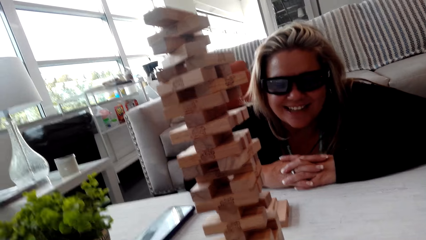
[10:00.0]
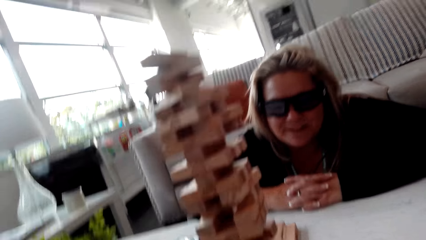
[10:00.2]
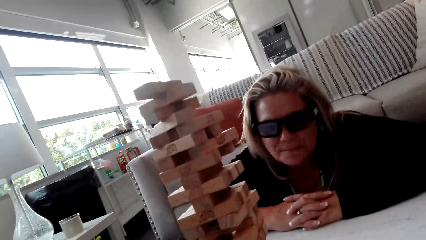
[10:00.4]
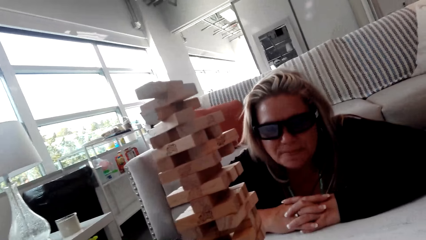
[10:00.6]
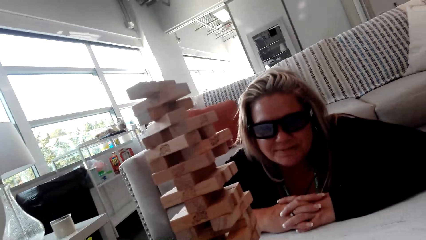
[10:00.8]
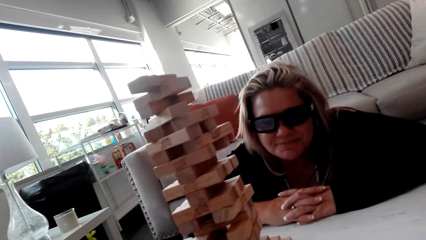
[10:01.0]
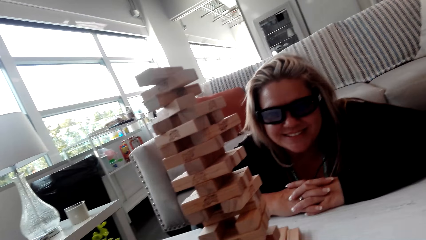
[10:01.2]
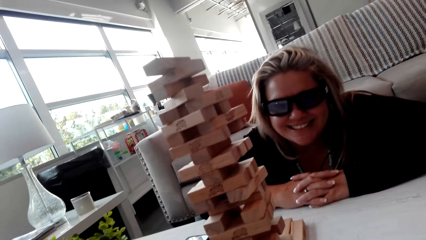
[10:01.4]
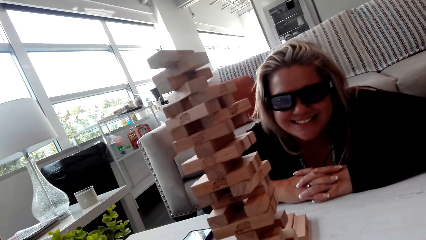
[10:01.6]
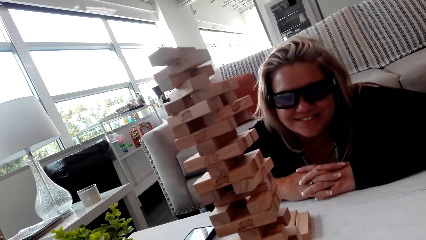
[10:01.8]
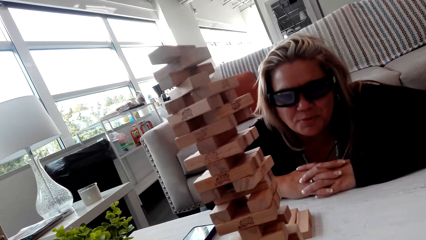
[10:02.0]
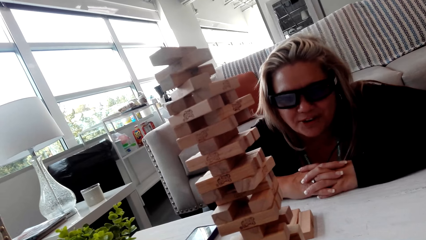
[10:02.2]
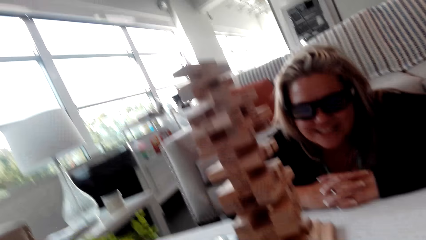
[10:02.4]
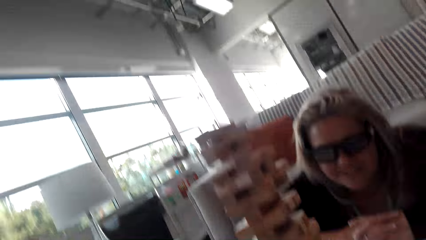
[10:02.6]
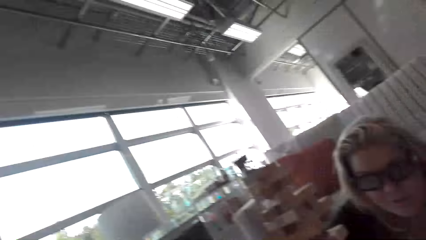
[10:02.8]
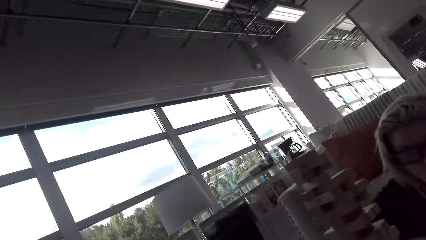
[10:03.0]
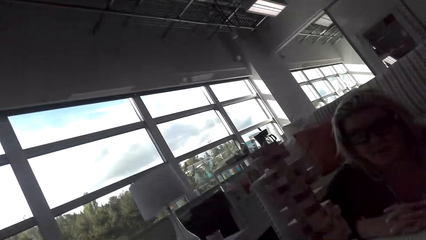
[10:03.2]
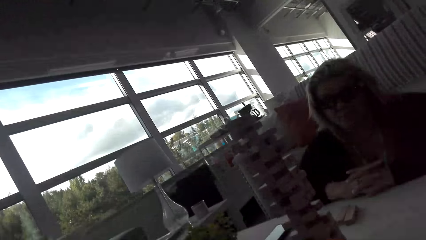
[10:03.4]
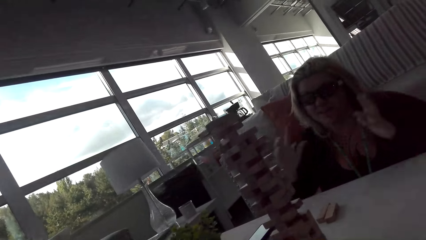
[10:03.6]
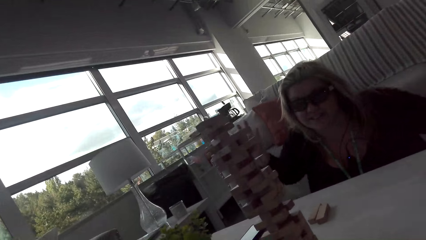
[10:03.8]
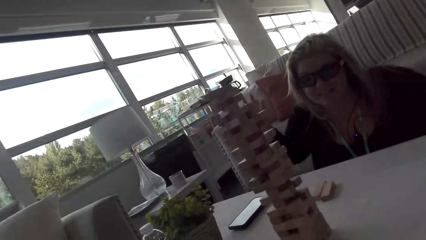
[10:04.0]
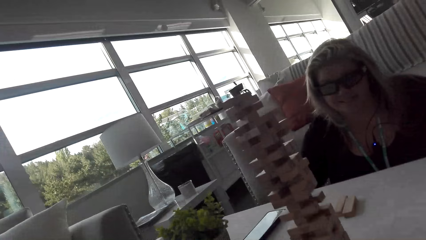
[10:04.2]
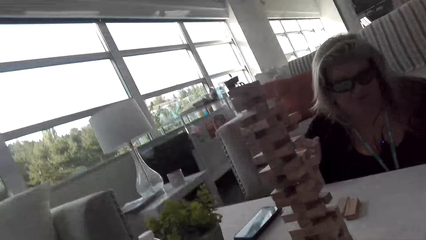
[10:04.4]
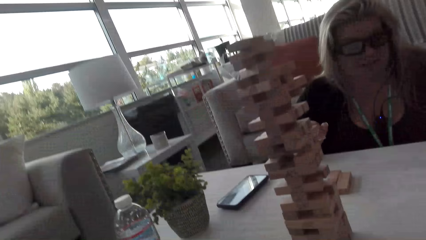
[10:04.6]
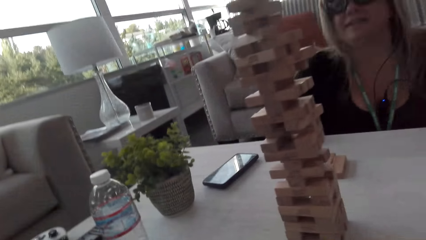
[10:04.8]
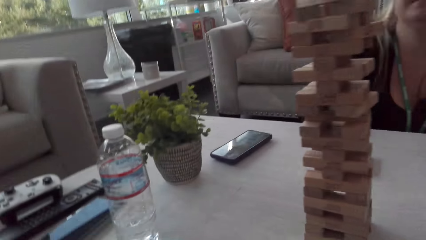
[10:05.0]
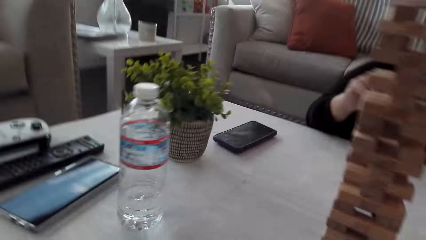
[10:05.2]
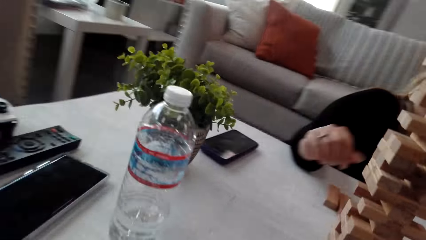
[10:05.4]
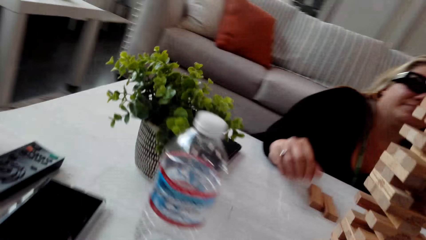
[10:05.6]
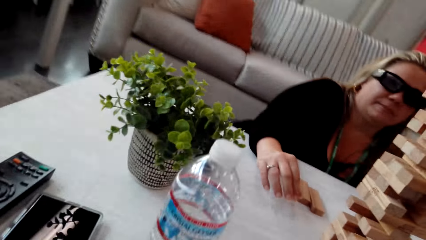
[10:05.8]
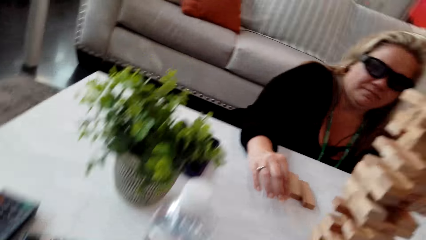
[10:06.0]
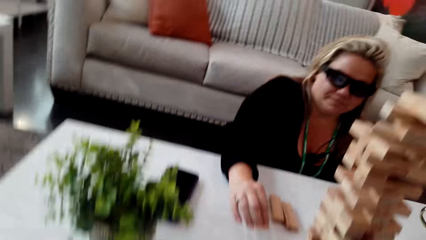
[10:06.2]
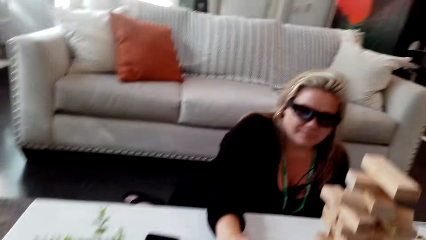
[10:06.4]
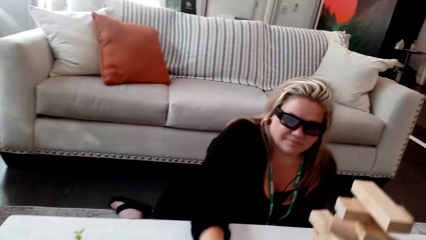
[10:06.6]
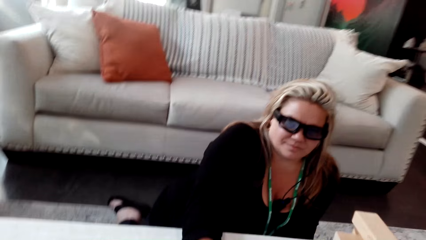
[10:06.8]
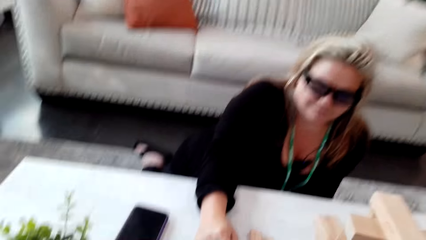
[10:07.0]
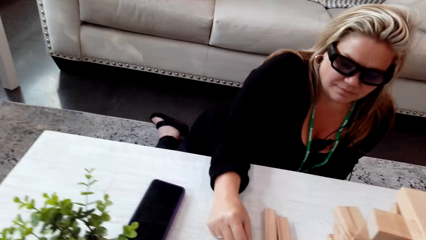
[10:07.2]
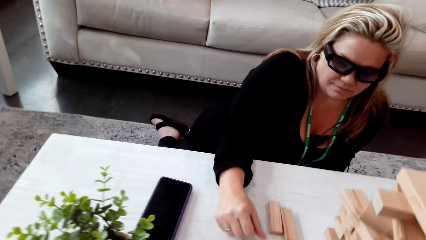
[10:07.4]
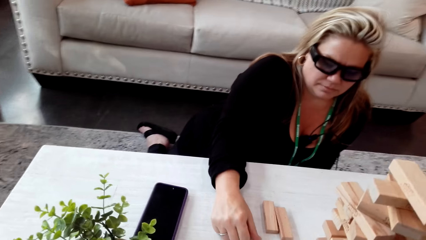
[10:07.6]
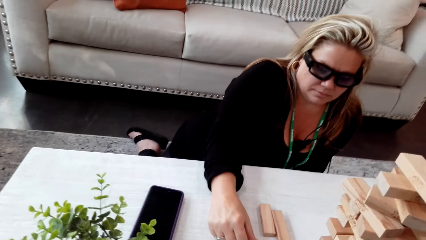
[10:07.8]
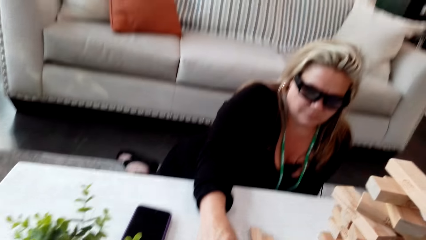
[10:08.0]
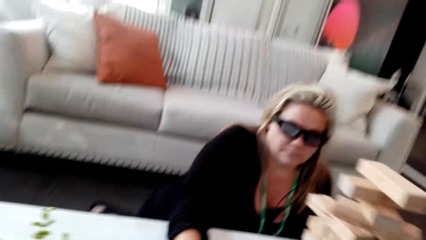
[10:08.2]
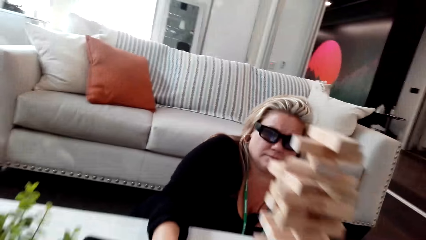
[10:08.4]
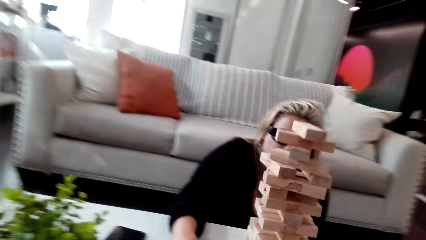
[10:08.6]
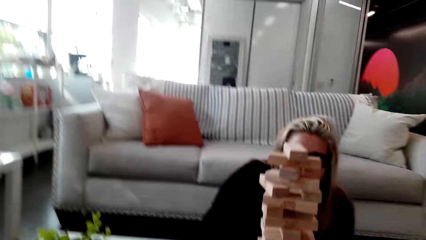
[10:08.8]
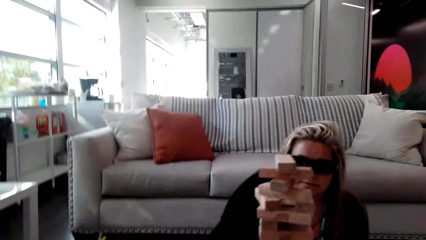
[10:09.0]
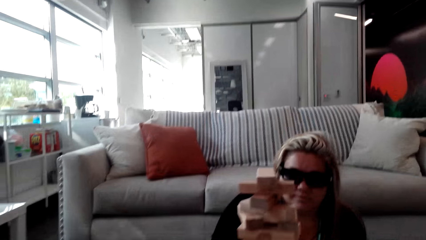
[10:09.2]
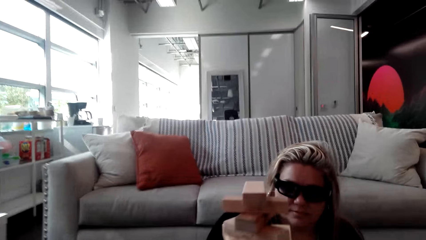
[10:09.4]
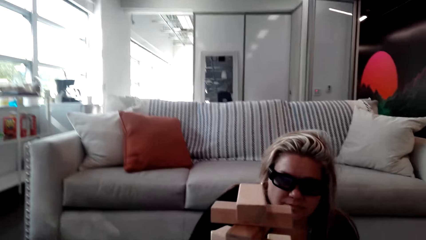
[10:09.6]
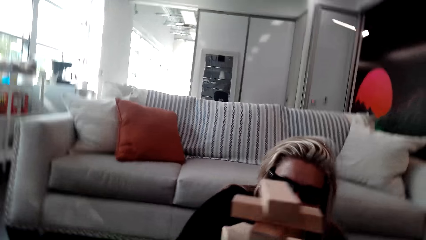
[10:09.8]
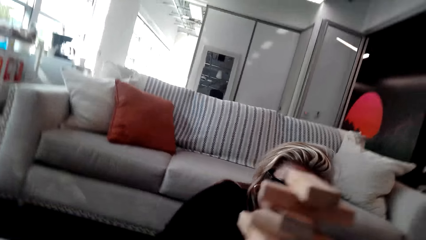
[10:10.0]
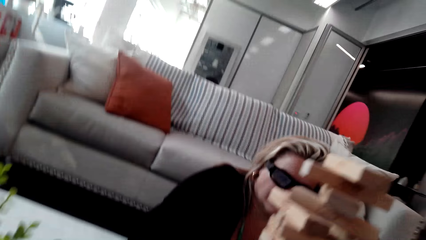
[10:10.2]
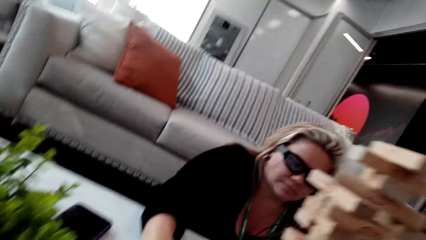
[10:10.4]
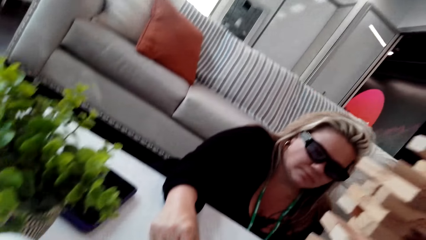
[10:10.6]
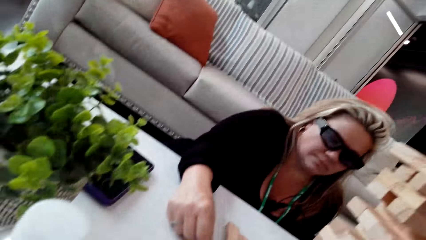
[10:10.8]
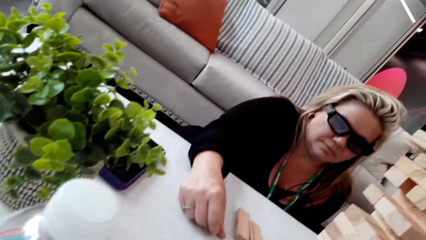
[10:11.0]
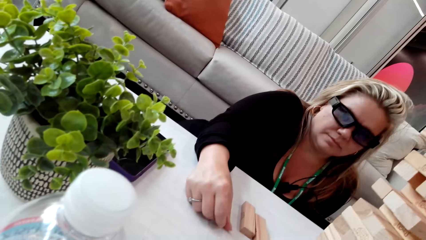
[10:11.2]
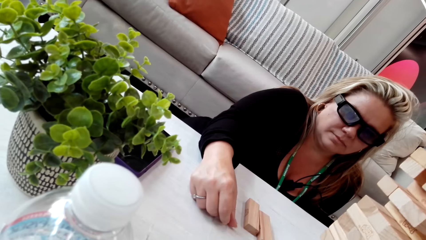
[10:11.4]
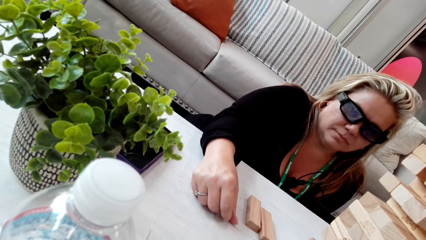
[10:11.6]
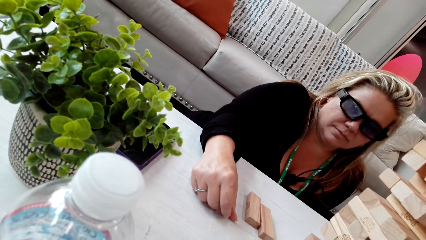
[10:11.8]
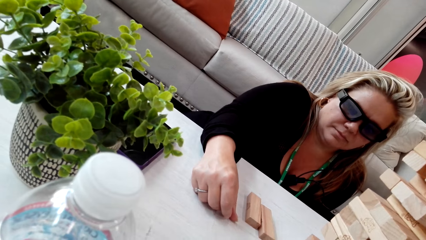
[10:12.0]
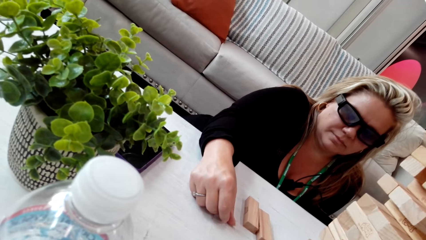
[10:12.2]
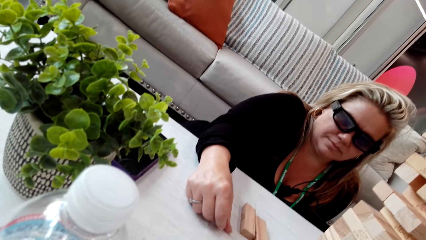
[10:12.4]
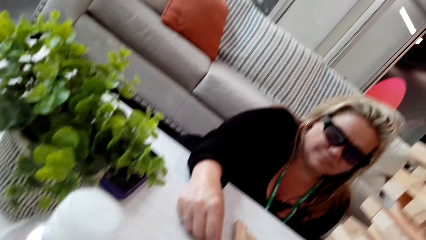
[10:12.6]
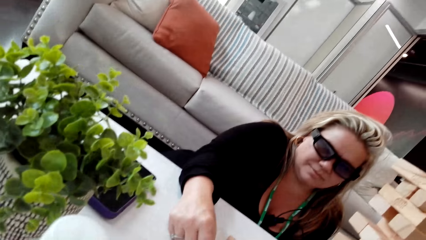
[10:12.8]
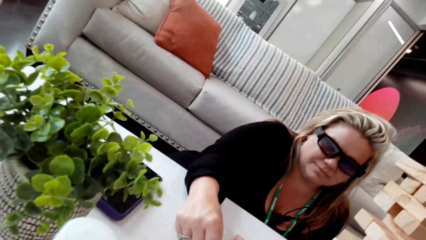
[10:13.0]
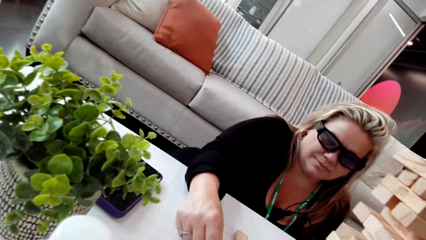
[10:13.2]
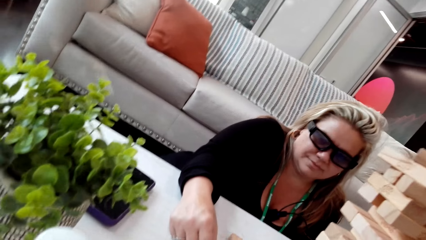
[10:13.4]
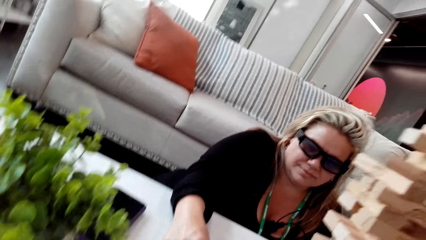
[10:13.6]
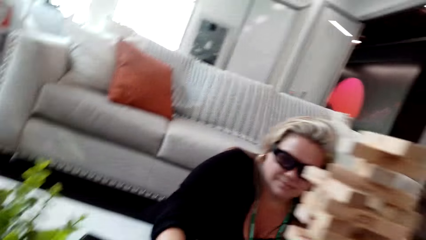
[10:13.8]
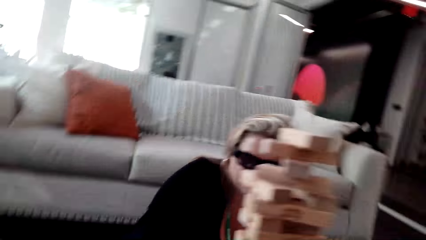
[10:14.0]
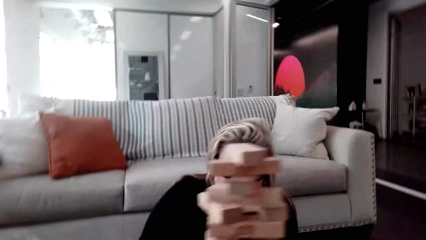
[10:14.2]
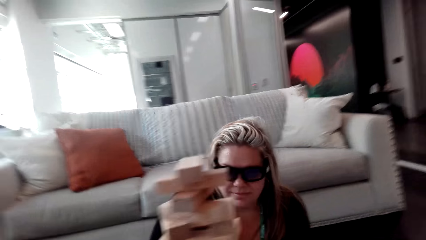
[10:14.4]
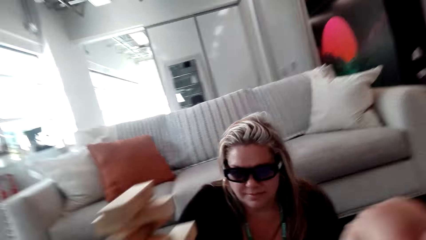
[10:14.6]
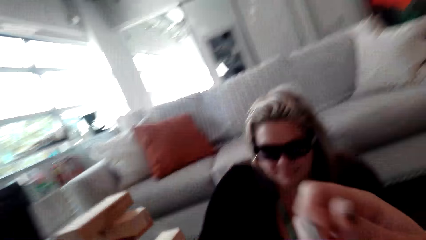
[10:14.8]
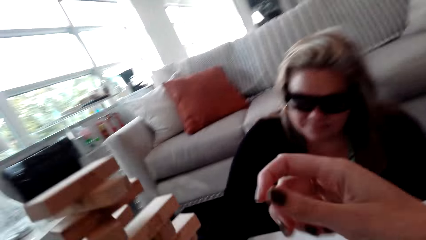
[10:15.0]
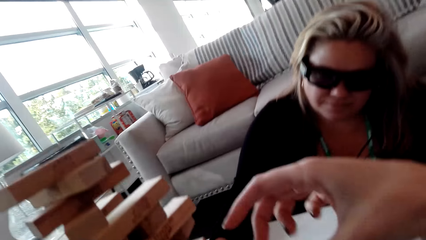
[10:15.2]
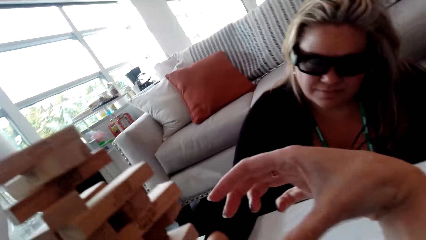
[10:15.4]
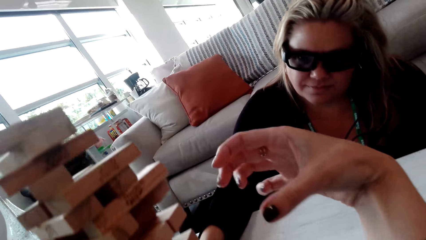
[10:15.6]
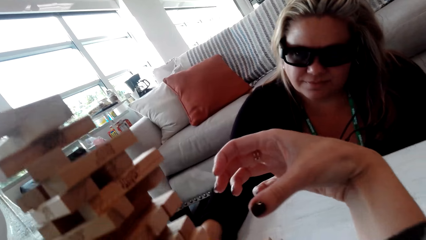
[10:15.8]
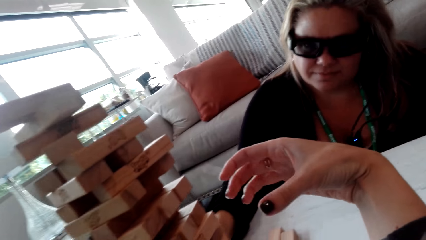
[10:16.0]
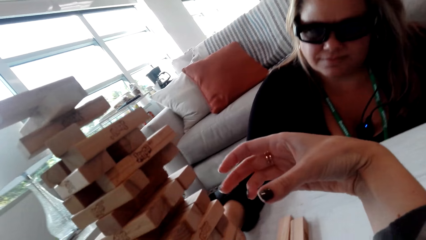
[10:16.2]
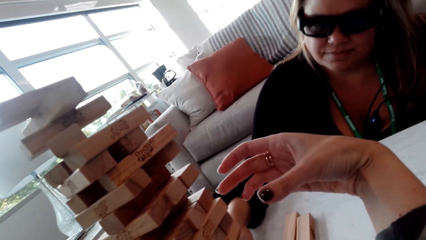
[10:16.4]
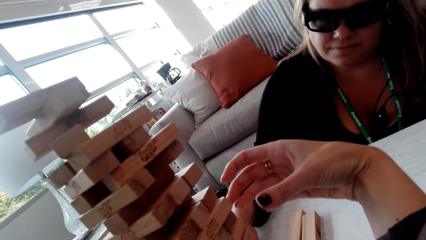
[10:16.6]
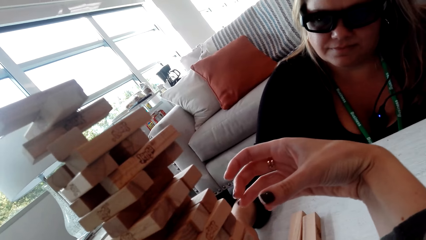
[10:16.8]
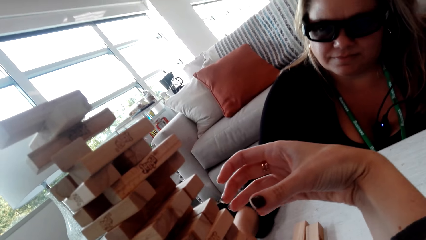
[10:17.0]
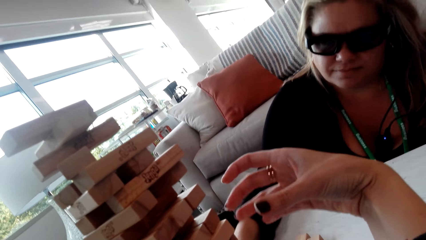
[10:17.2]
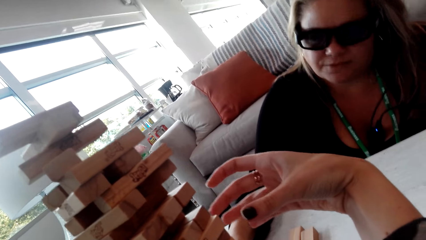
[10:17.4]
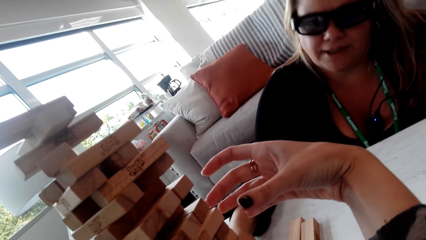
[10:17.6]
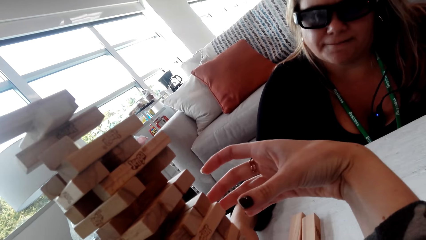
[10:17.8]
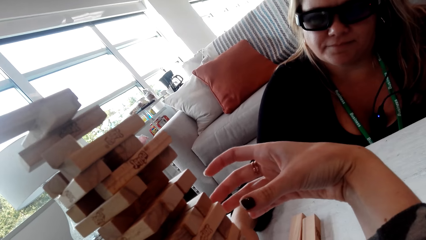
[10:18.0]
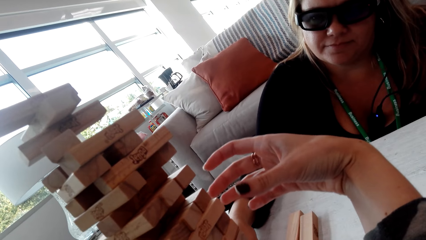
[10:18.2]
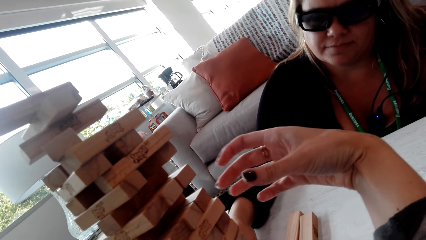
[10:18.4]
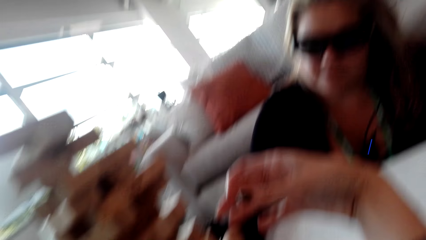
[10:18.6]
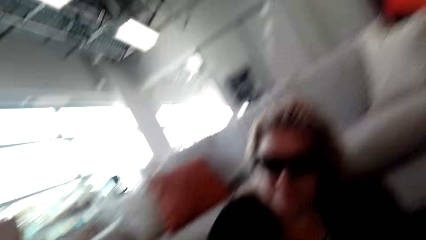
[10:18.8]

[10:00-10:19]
The camera wearer looks at the jenga game. A woman talks to the camera wearer. The camera wearer looks at the phone. They talk to the woman. They look at the jenga game. They look at the woman. They talk to the woman.
